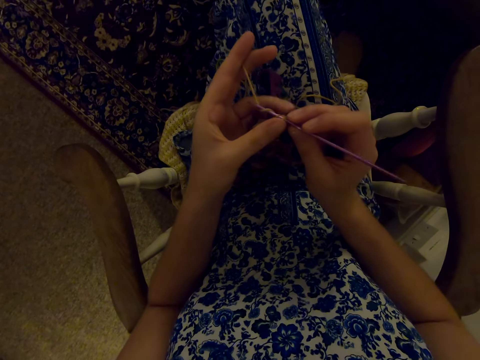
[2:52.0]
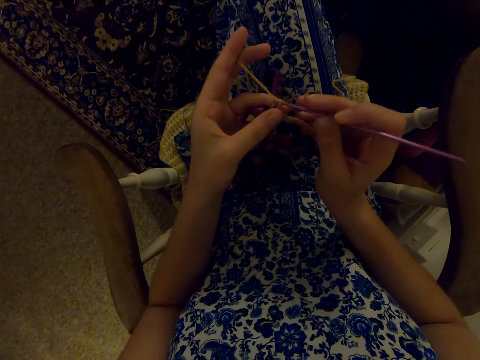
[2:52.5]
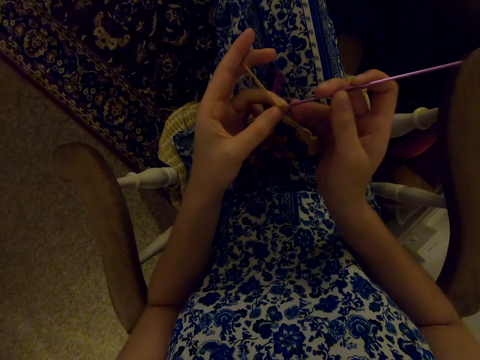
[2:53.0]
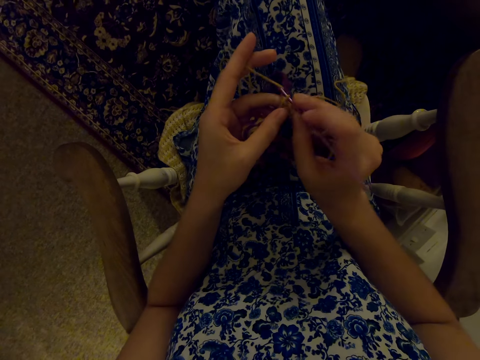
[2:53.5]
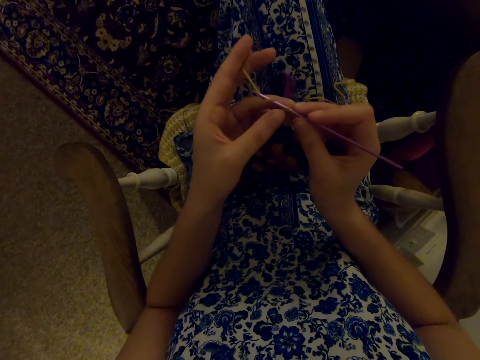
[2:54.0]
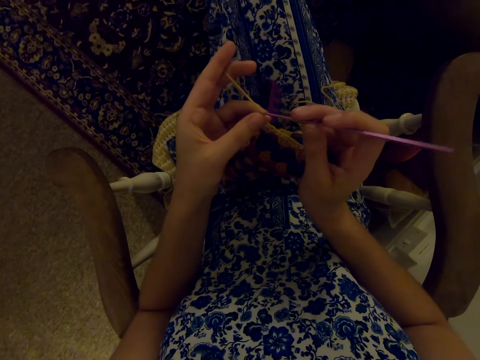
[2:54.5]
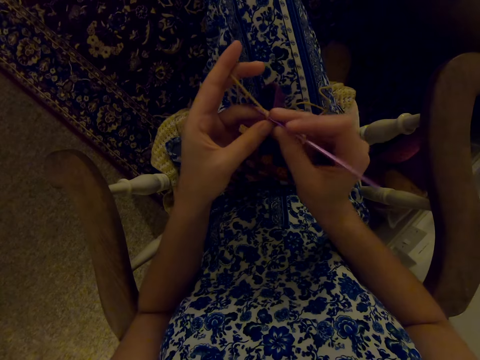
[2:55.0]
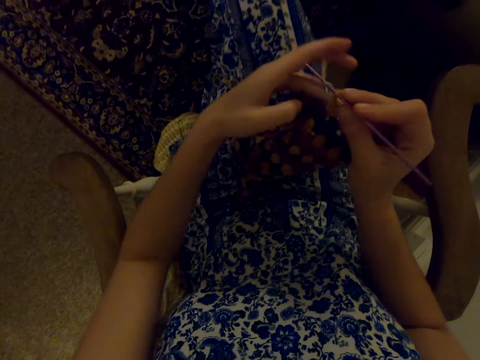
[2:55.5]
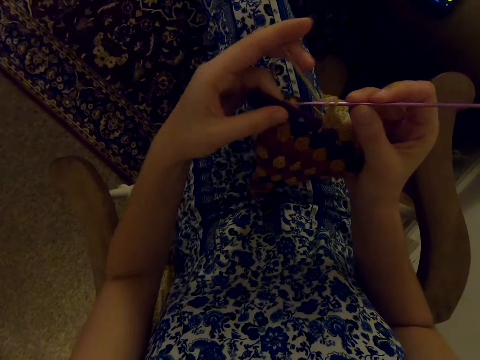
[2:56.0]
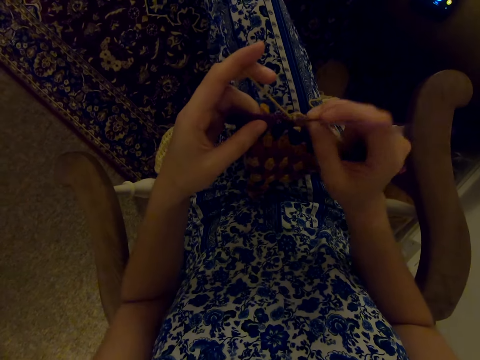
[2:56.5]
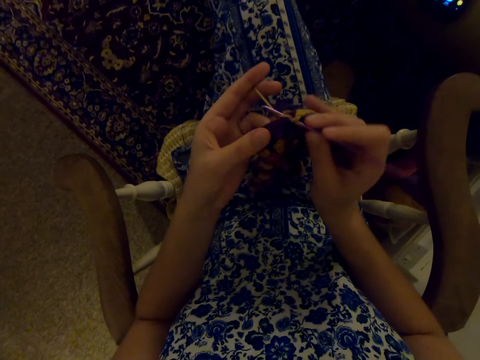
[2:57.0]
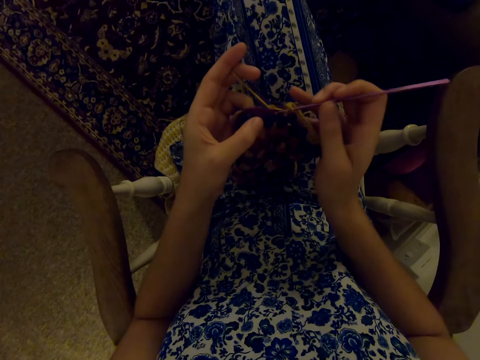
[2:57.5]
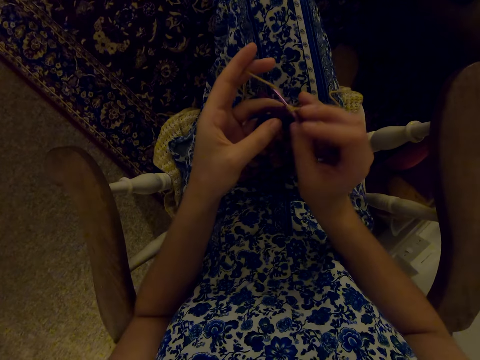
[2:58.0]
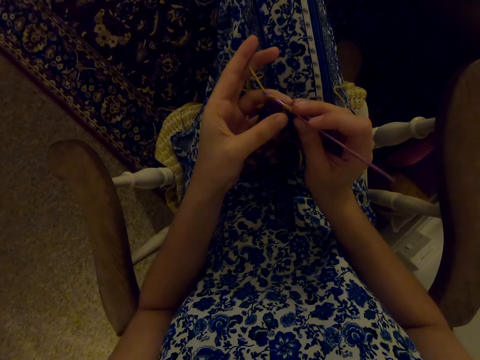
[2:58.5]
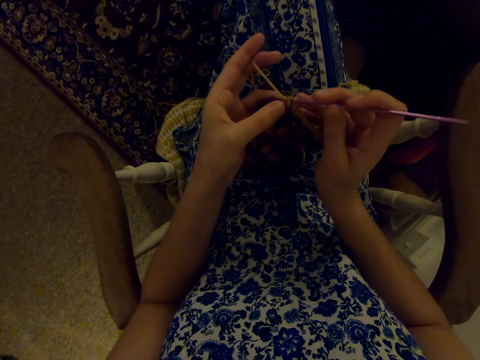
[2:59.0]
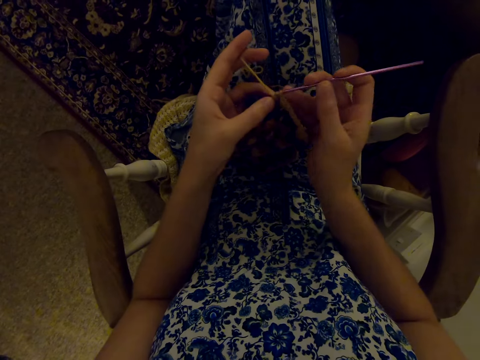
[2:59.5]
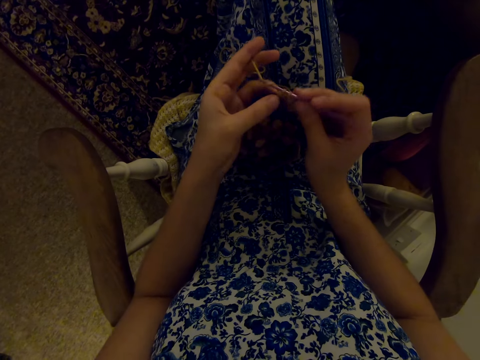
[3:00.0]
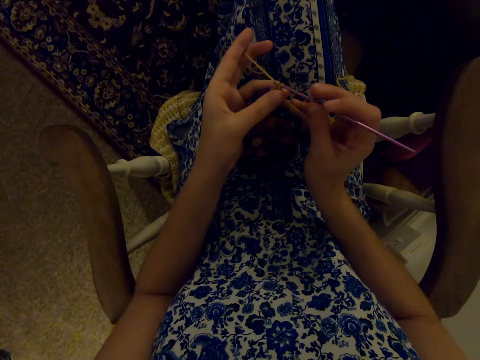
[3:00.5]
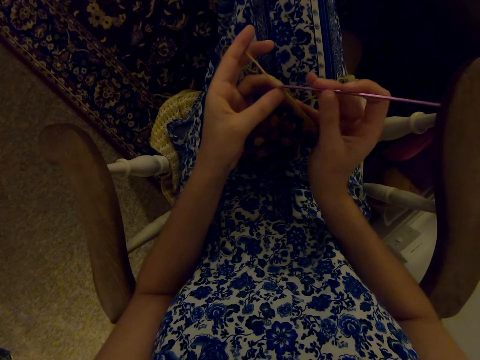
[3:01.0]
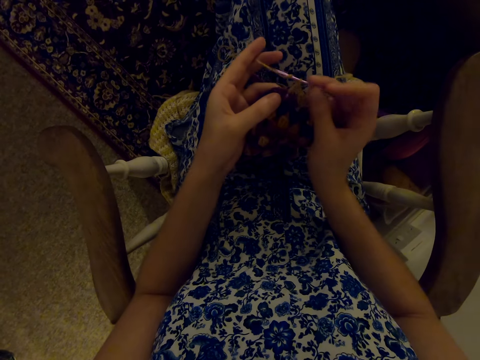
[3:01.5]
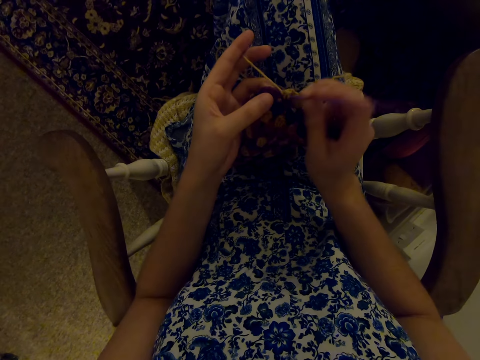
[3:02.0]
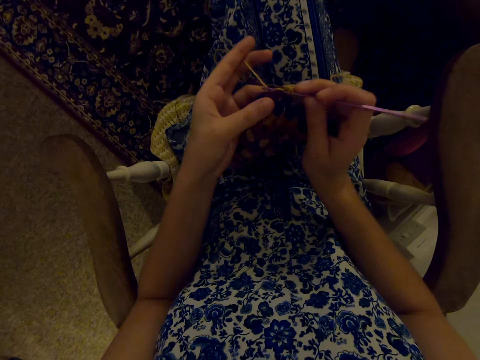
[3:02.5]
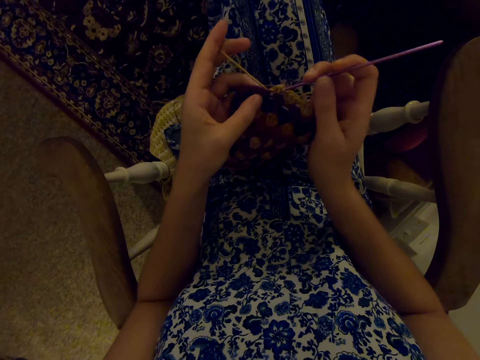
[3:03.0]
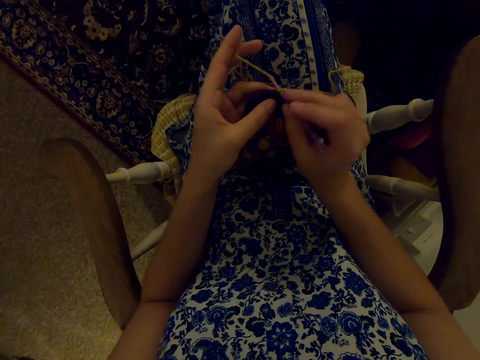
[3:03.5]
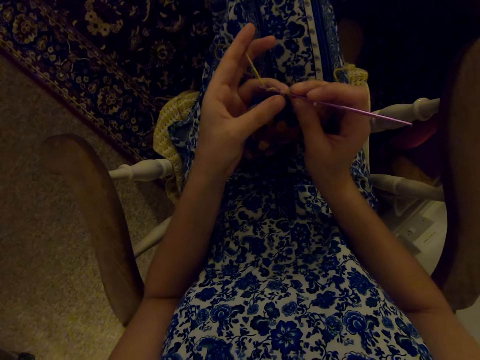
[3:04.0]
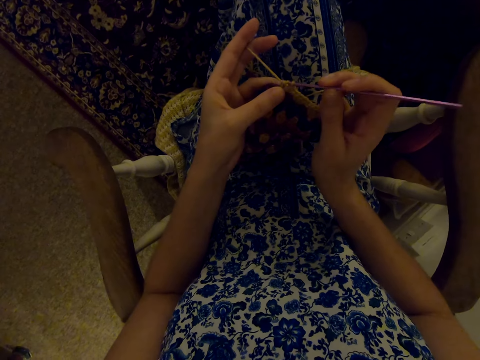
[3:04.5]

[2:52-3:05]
The camera wearer moves her hand. She knits.

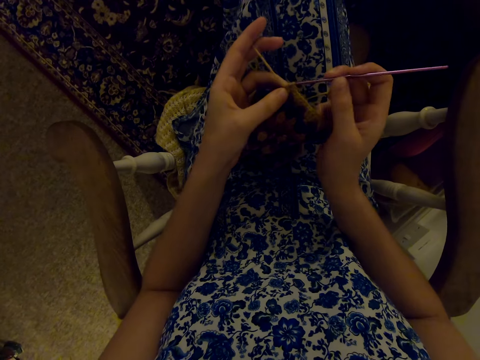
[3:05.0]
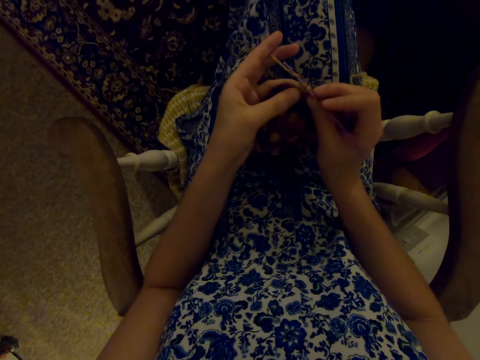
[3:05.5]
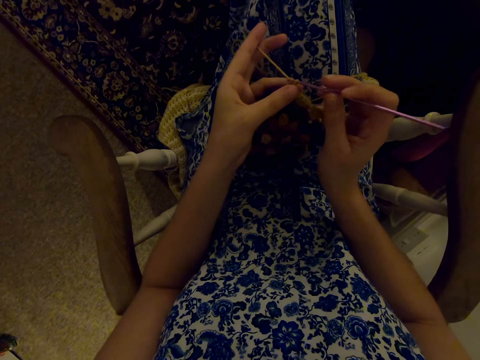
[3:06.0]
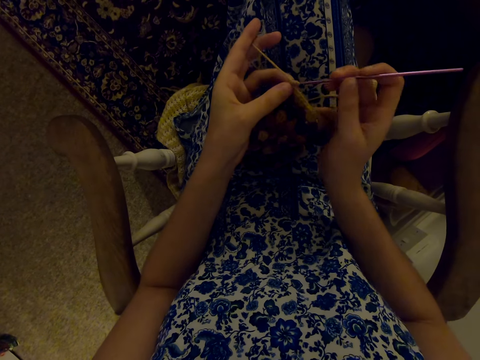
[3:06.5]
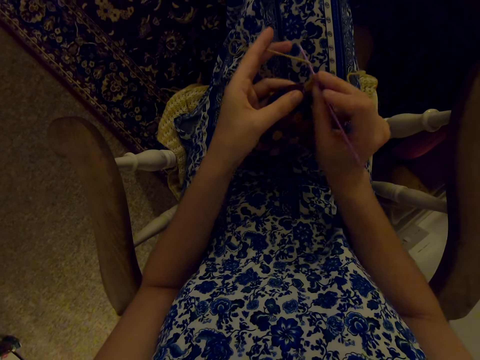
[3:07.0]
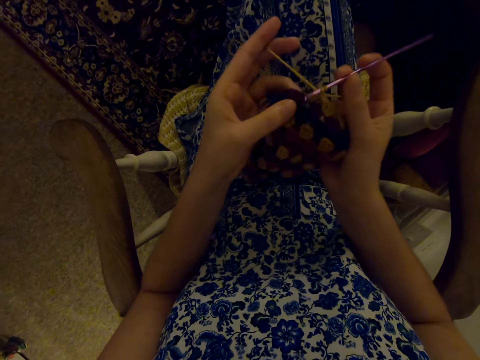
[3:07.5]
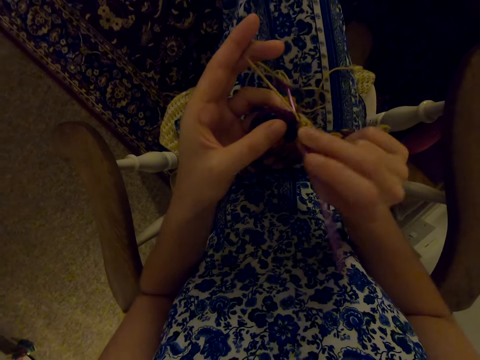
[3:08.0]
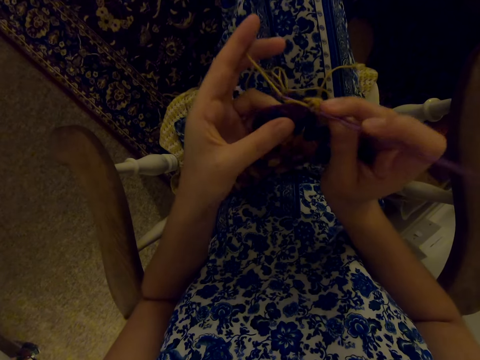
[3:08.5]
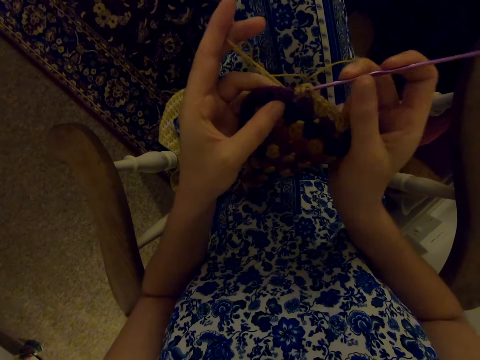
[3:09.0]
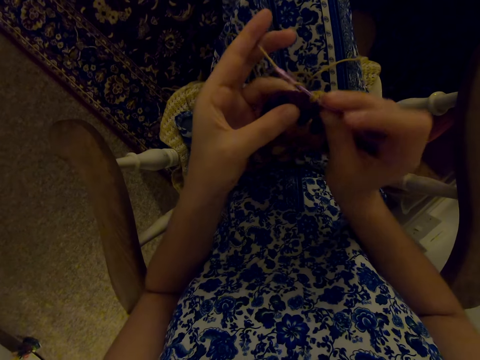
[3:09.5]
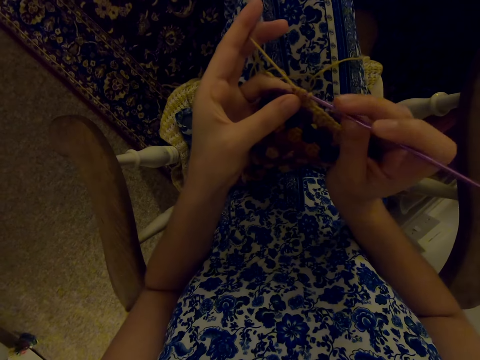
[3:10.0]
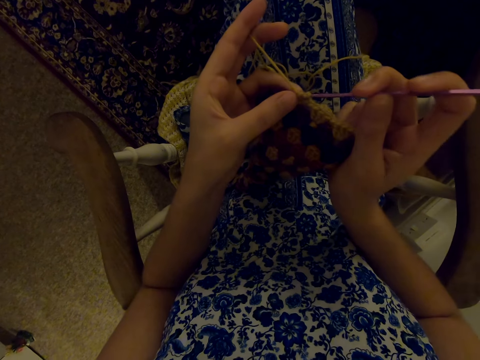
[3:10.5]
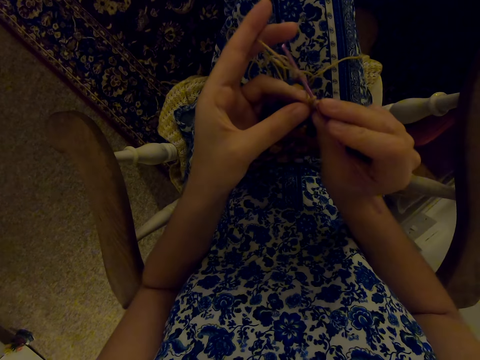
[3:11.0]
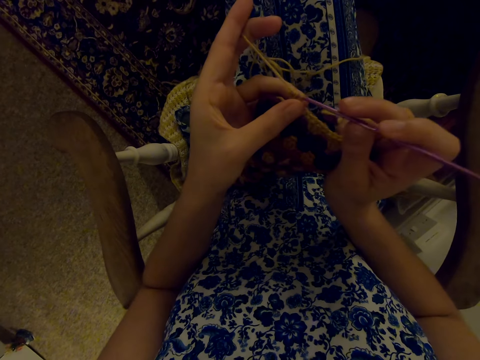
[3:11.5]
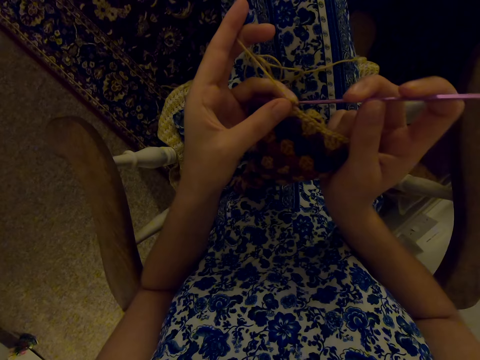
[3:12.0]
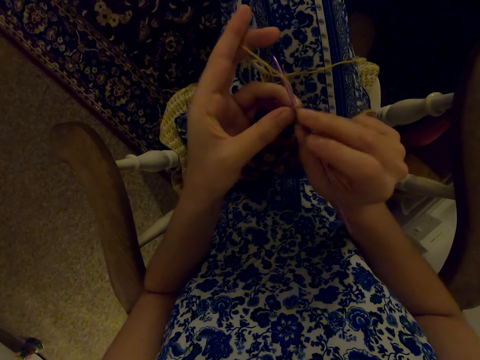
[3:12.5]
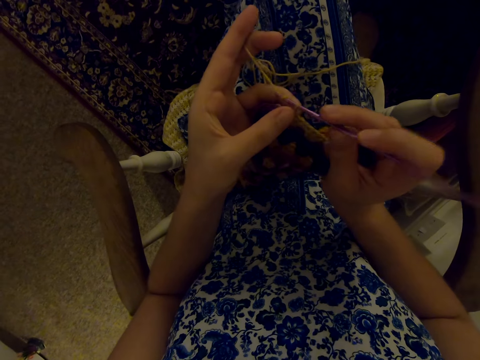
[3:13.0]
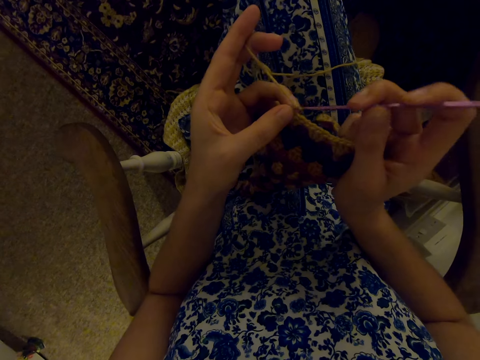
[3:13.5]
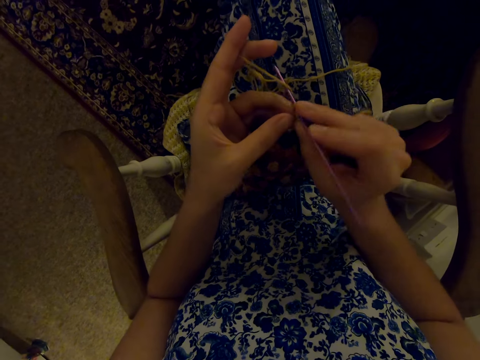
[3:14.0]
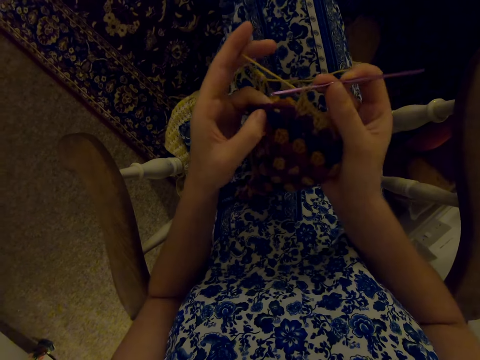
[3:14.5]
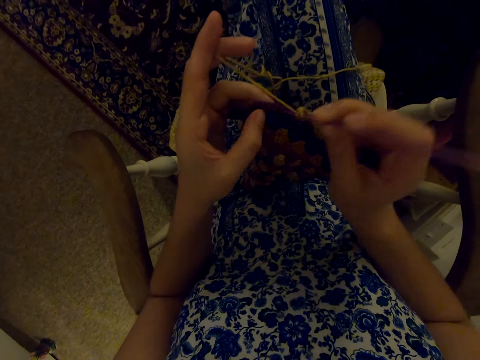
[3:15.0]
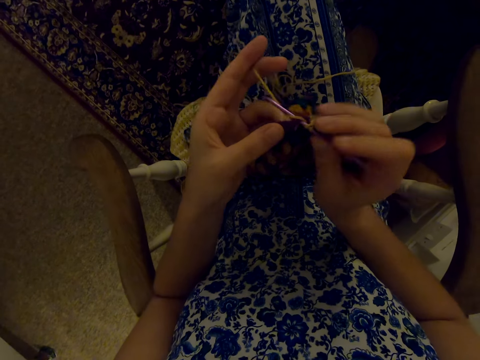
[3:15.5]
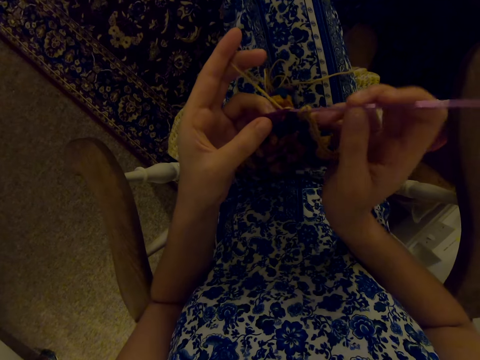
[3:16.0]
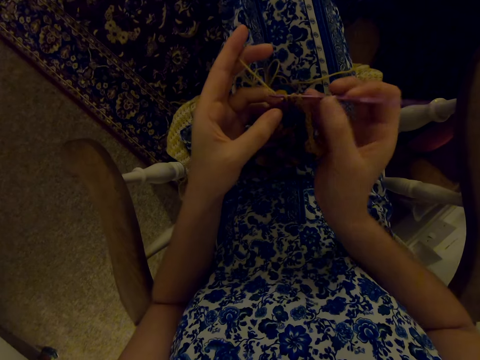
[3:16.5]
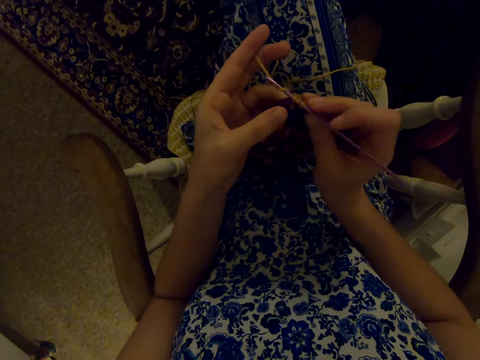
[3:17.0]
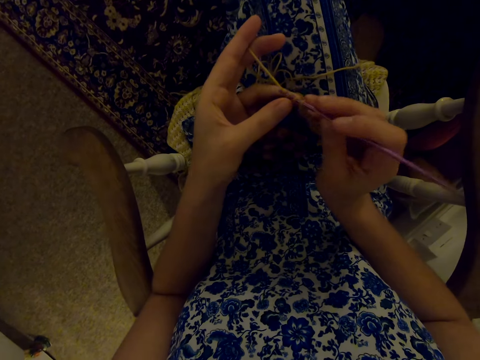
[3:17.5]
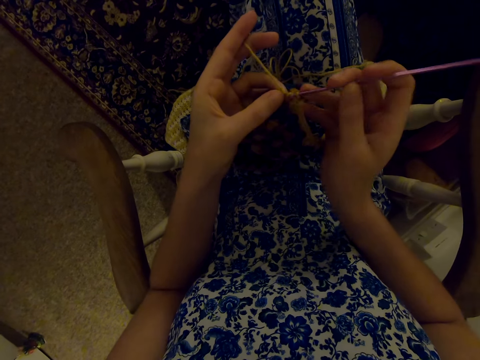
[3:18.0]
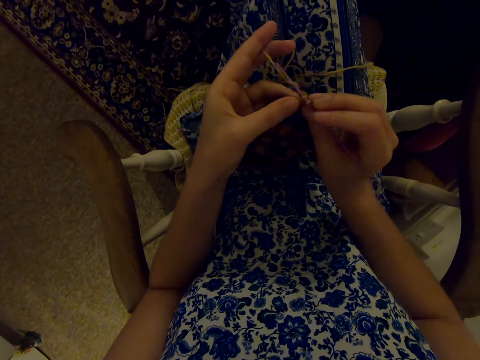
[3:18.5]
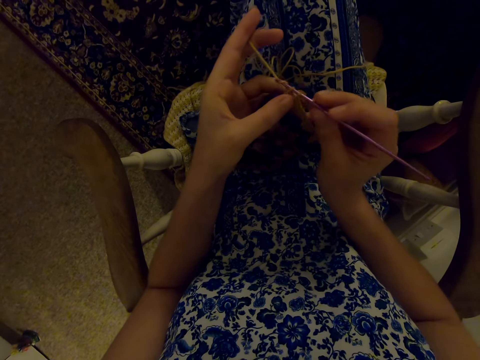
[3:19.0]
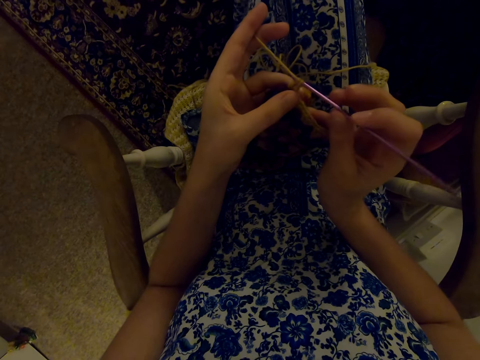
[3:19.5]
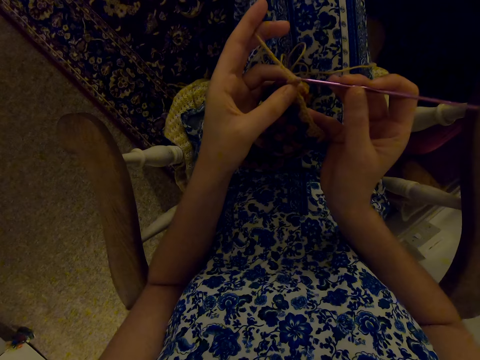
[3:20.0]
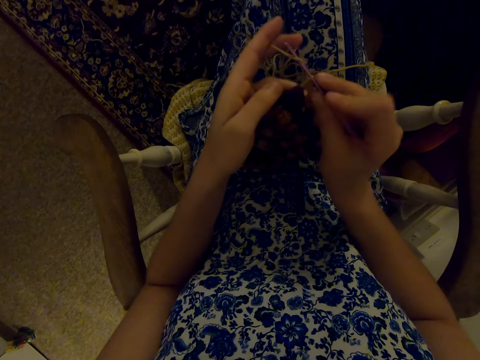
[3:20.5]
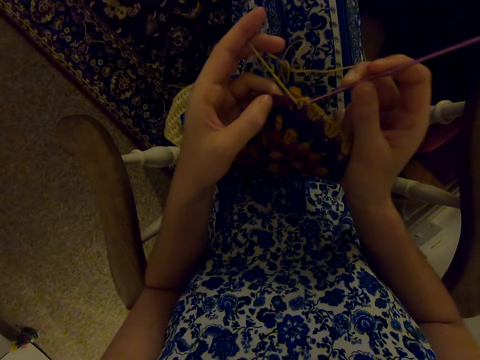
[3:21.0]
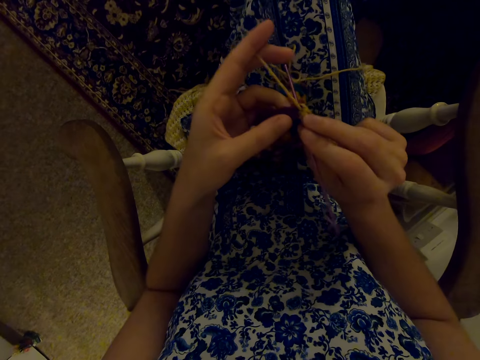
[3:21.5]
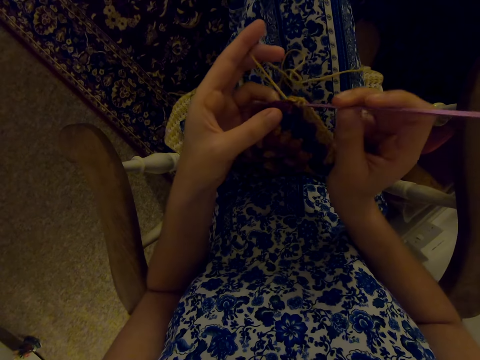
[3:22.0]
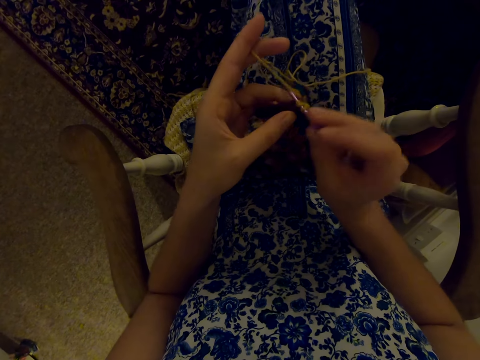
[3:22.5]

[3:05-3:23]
The camera wearer moves her hands. She knits.
